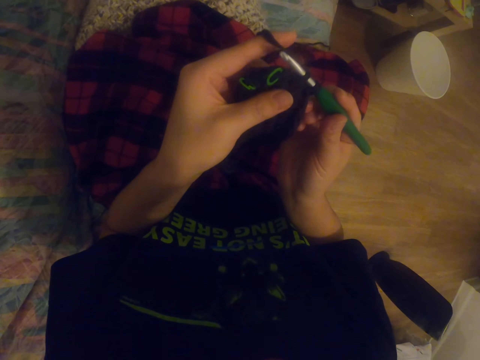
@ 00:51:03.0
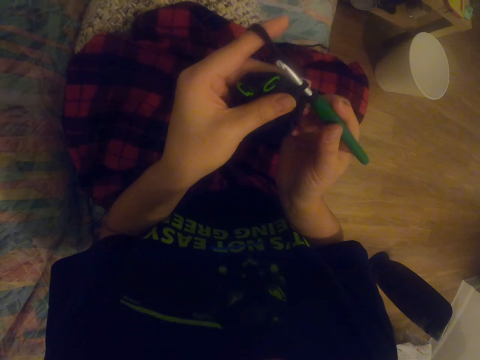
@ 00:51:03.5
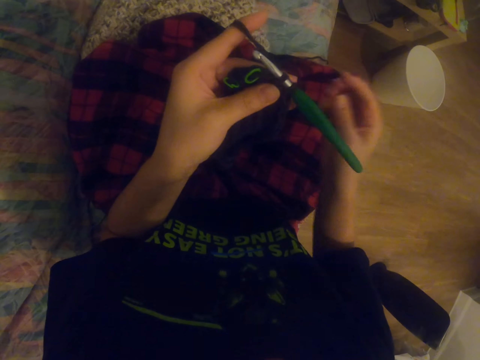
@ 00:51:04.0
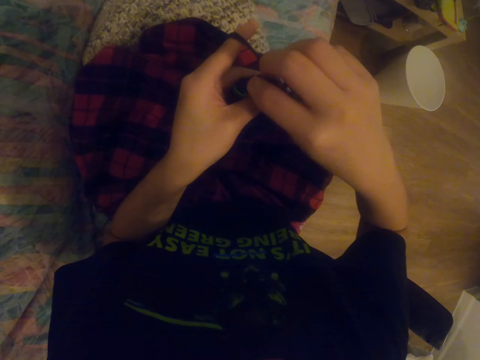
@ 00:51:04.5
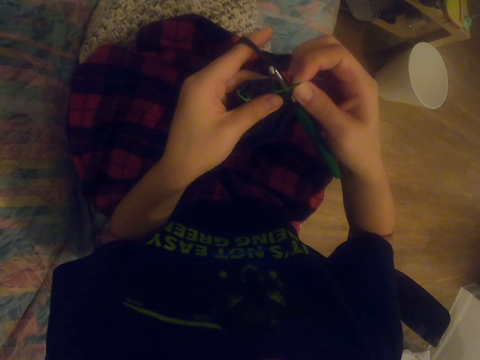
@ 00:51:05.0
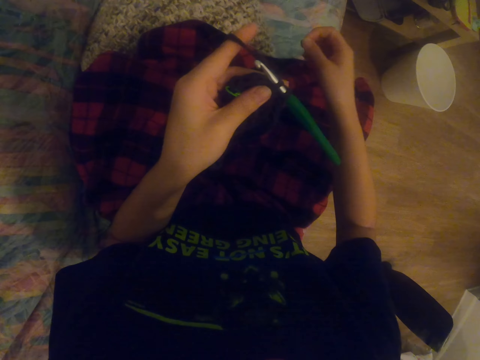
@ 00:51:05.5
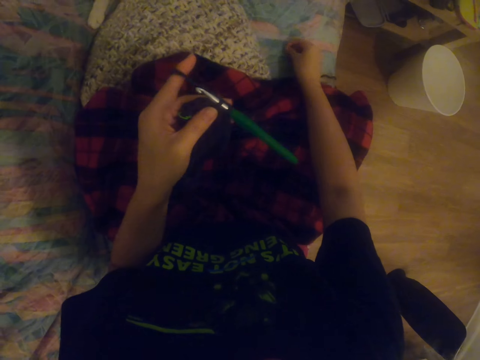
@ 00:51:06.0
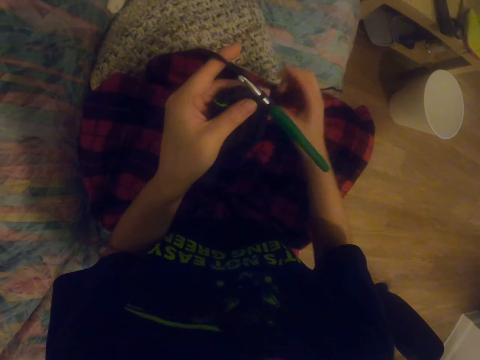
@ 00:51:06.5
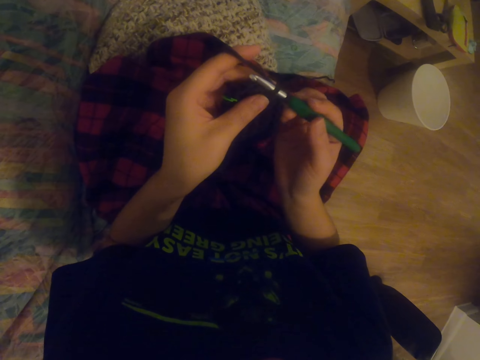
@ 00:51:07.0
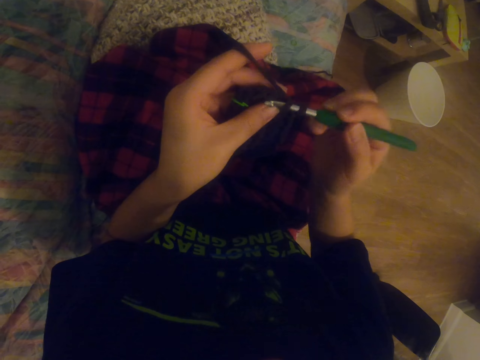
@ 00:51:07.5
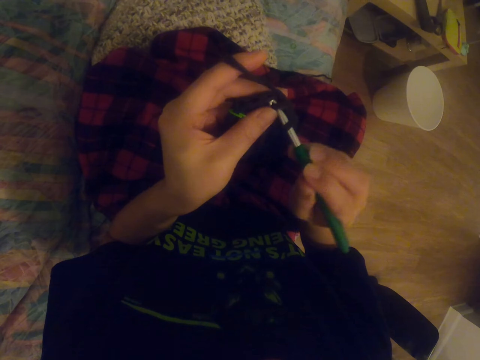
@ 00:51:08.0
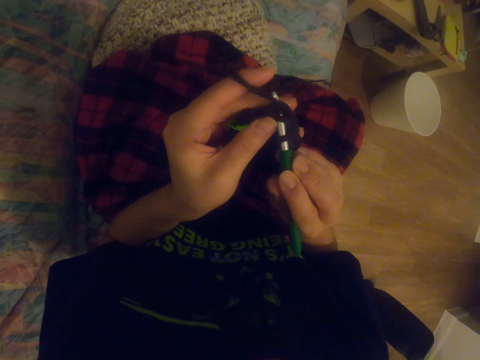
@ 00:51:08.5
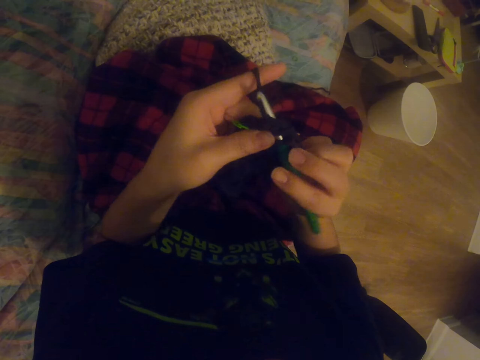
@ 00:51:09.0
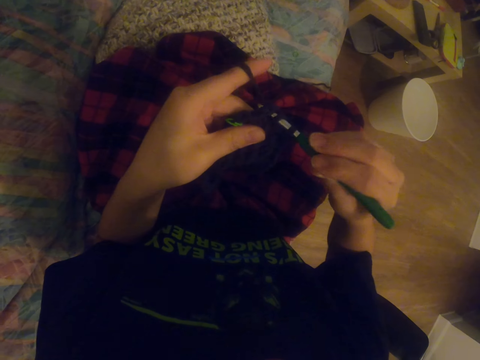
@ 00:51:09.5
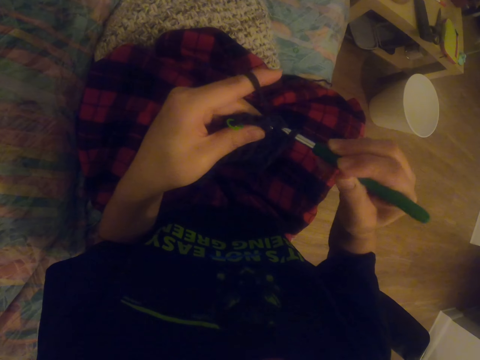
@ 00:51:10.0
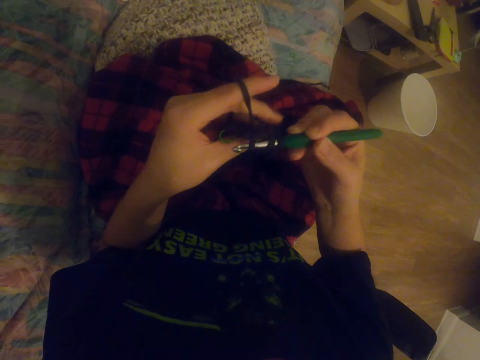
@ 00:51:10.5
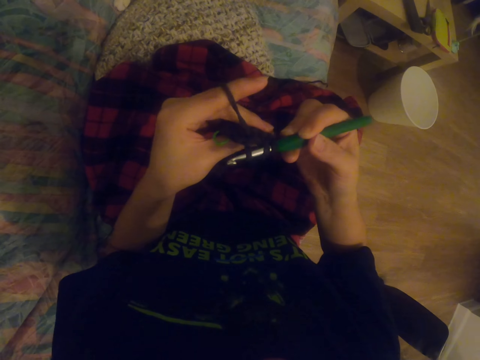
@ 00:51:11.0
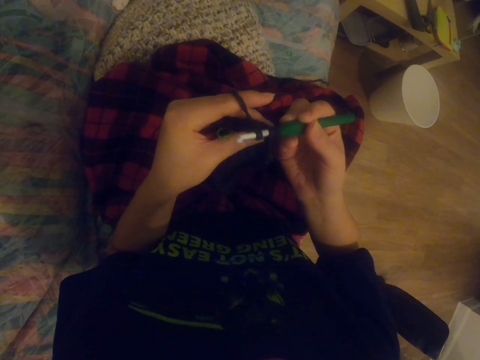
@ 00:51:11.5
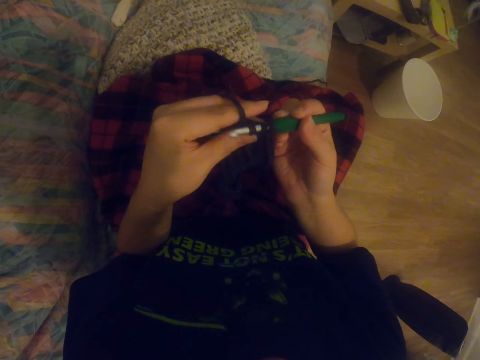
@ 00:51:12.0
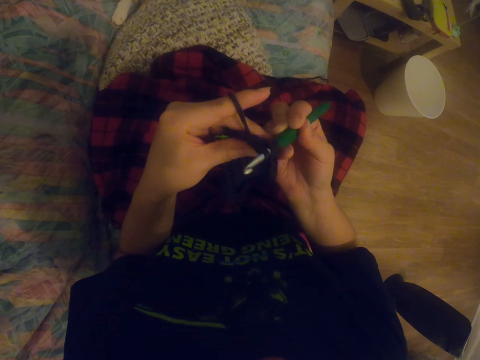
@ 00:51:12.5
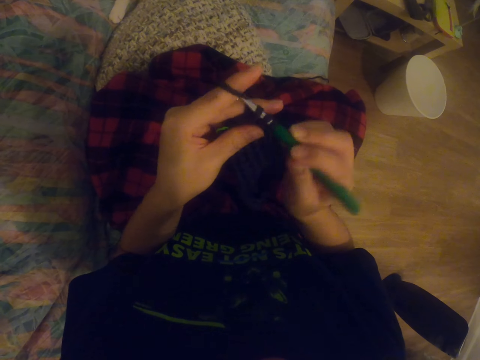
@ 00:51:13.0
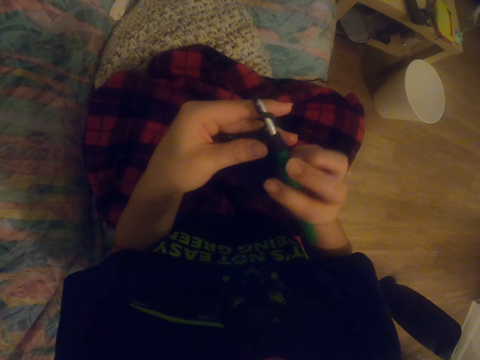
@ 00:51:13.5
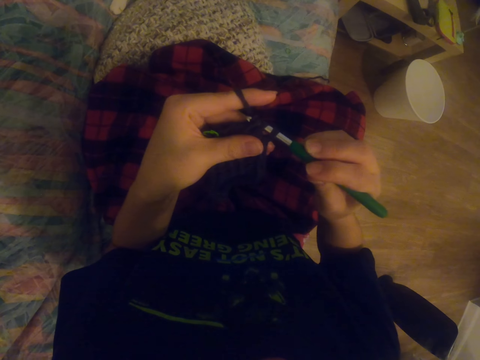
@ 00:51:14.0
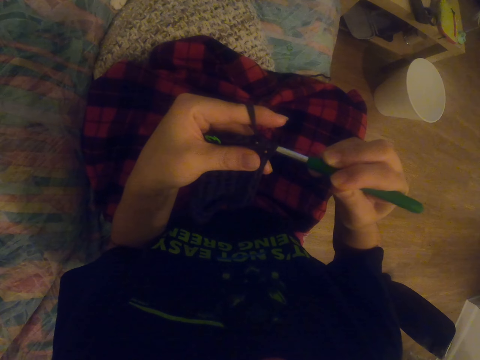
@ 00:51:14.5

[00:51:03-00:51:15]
The camera wearer picks up an object from the sock with the right hand. They place the object on the bed. They crochet a garment using a crochet hook.

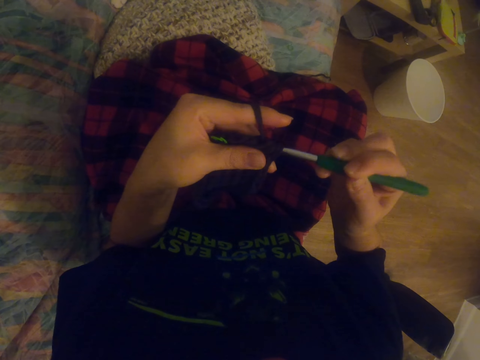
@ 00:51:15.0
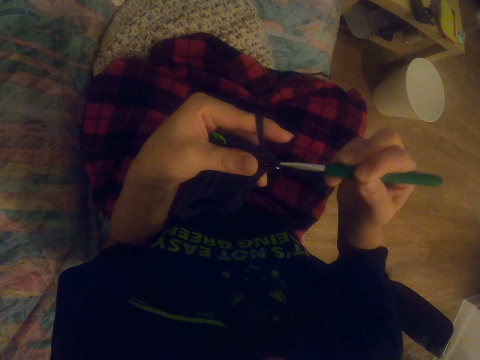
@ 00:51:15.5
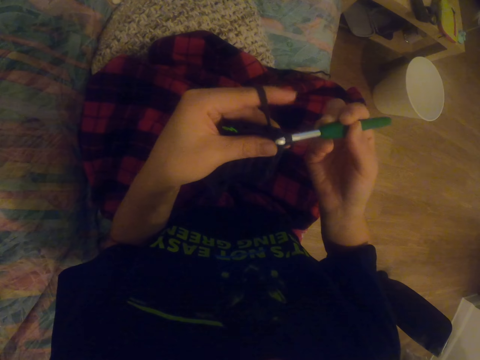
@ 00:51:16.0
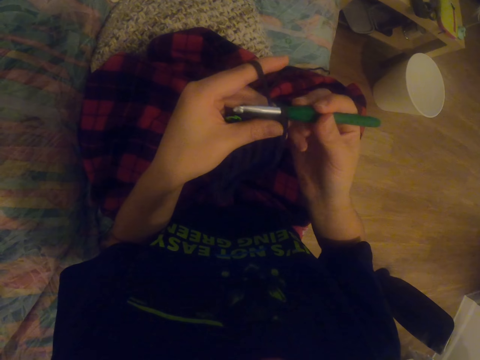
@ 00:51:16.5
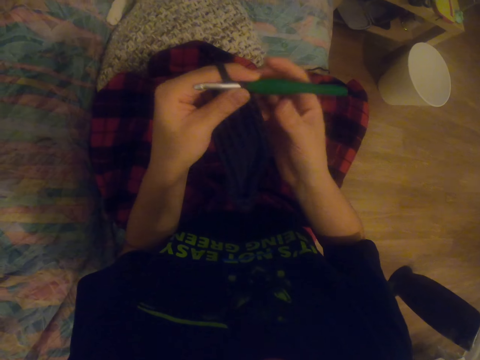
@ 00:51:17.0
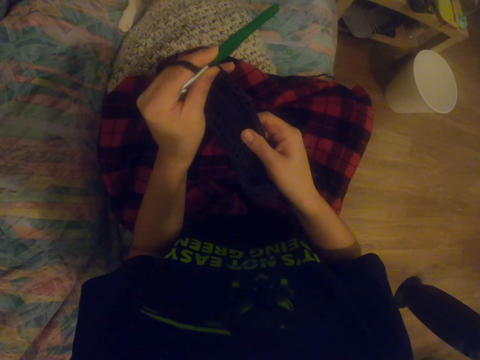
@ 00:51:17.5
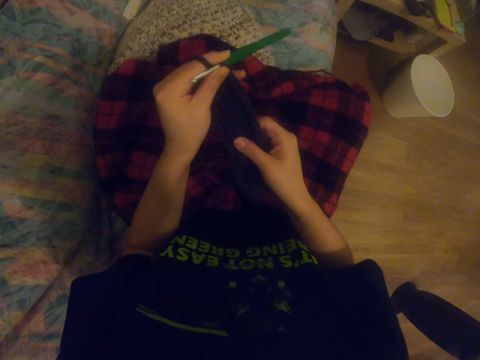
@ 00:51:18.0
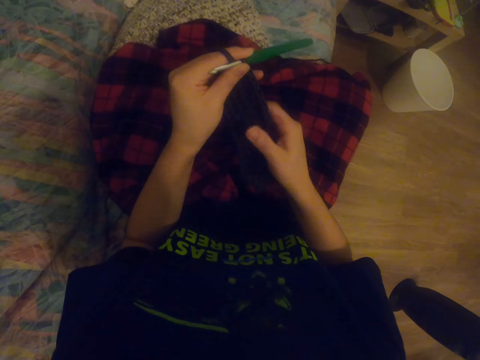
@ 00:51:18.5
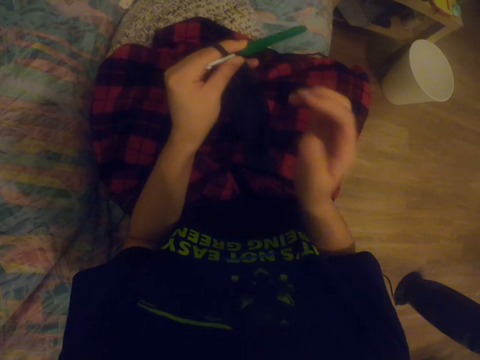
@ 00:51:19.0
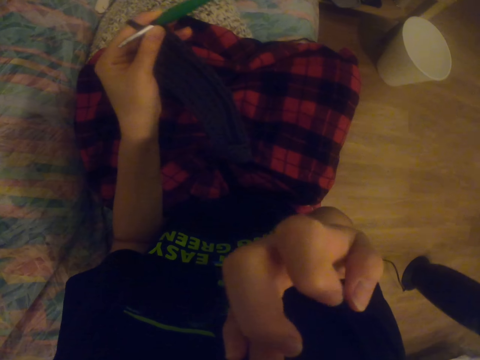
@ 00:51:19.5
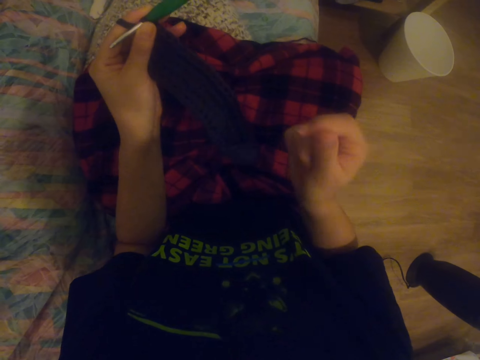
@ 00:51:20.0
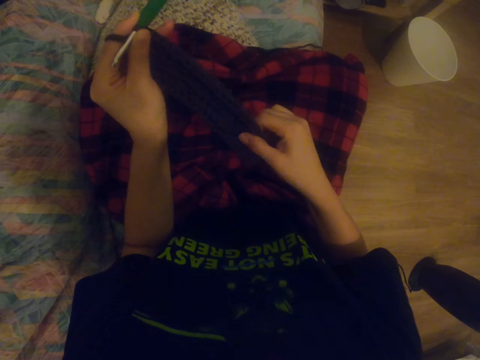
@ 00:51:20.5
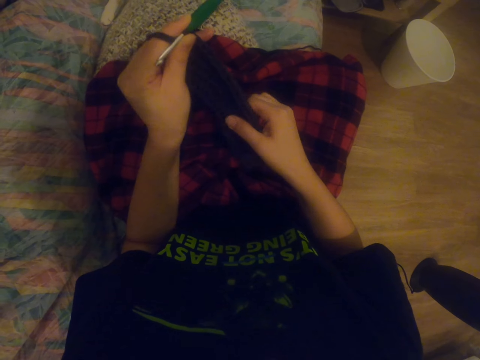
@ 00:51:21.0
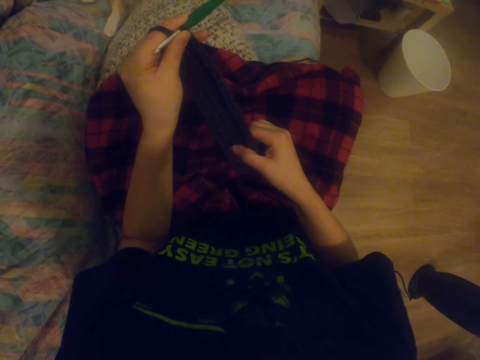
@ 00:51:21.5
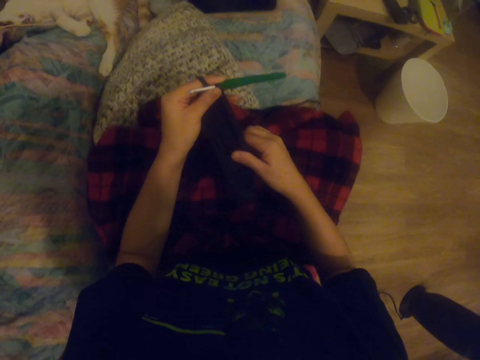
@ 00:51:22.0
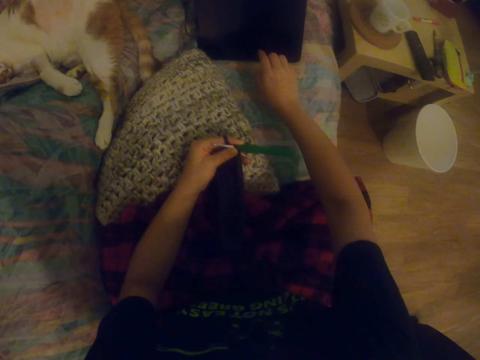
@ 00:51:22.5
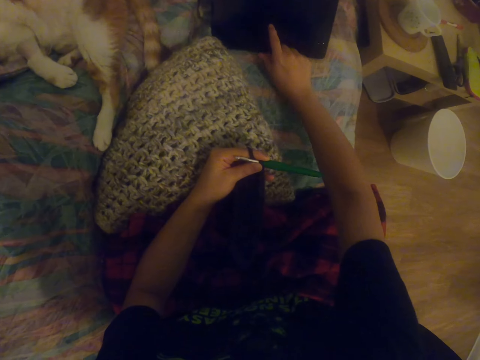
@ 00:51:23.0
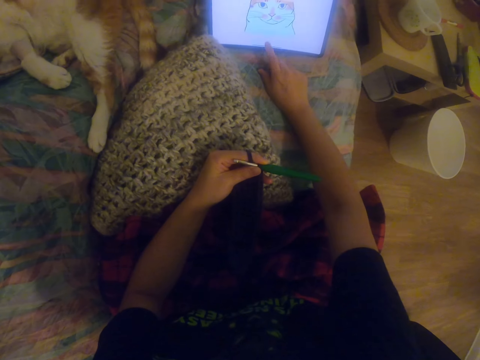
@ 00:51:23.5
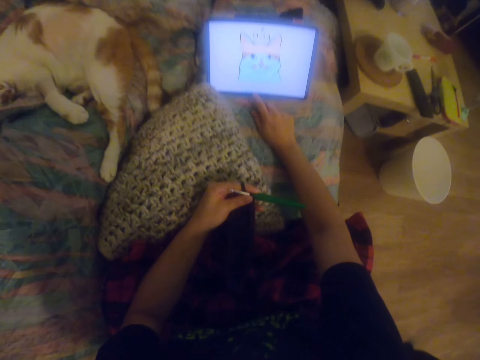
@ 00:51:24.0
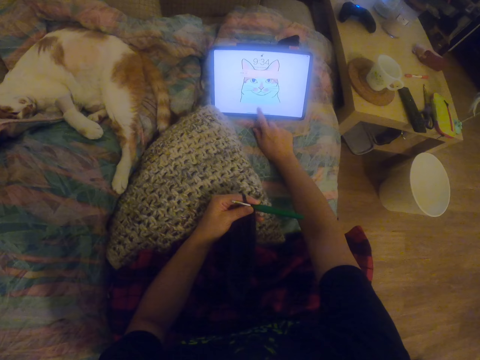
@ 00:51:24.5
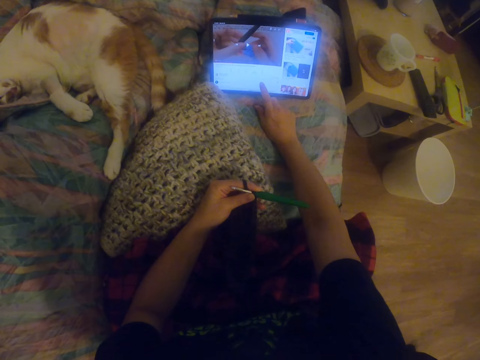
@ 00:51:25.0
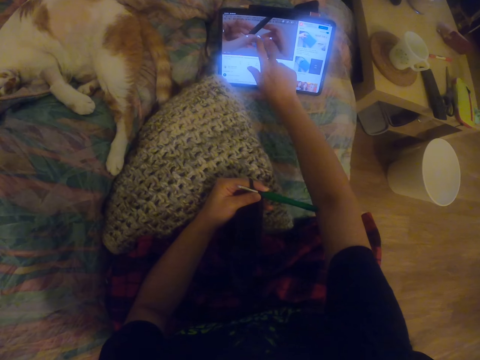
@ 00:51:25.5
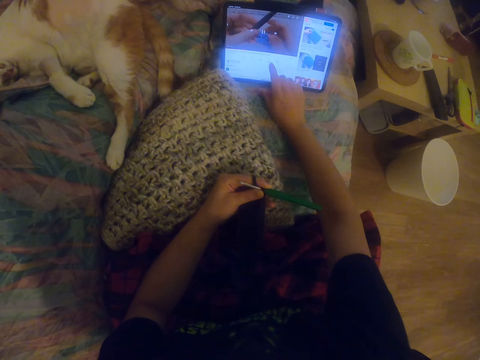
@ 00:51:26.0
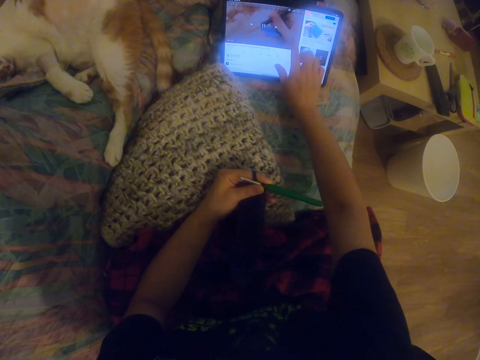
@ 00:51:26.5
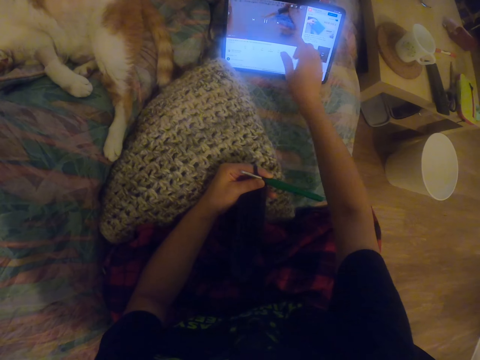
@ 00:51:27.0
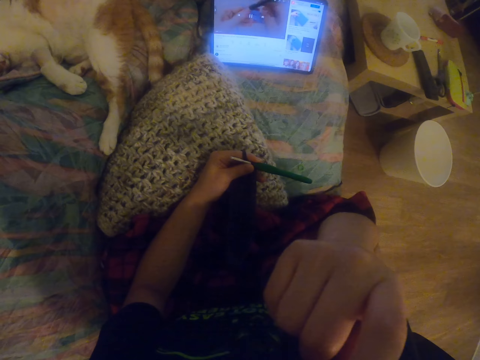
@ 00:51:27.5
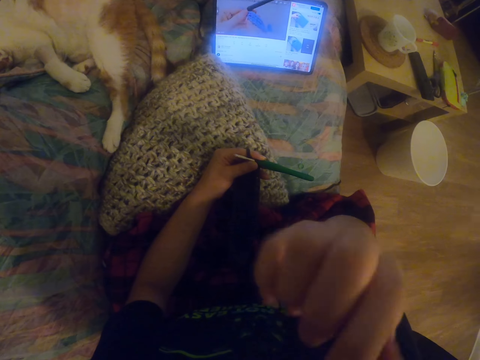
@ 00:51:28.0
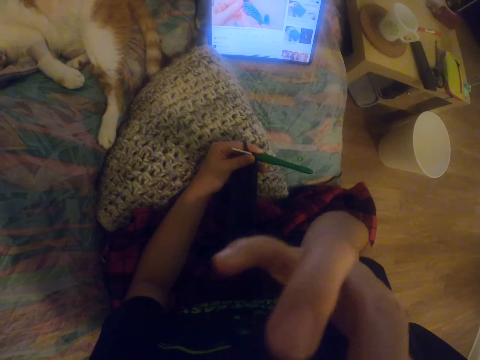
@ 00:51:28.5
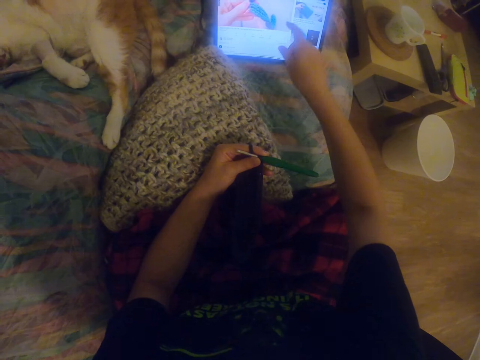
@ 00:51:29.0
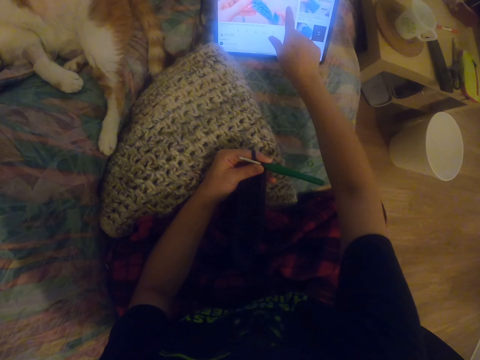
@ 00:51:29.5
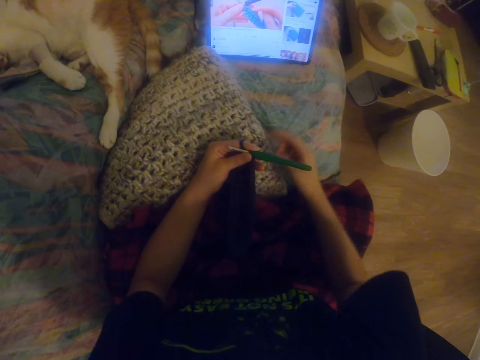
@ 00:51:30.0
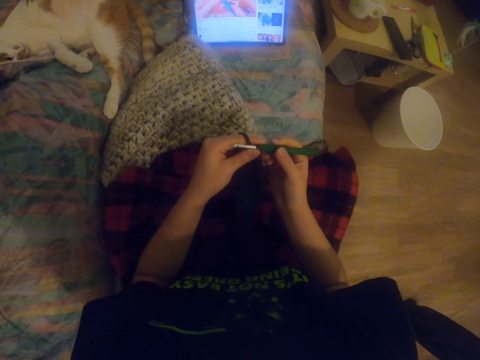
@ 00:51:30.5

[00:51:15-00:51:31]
The camera wearer stretches the sock with the right hand. She aligns the garment. She scratches her nose. She aligns the garment. She clicks on a tablet with the right hand. She scratches her nose. She scrolls on the tablet with the right hand.
